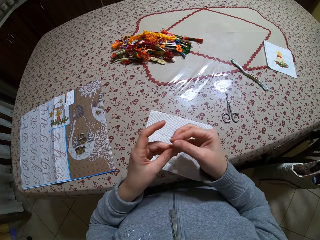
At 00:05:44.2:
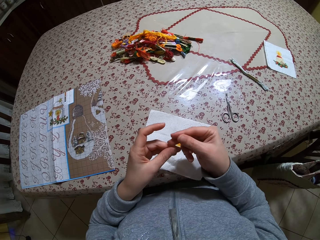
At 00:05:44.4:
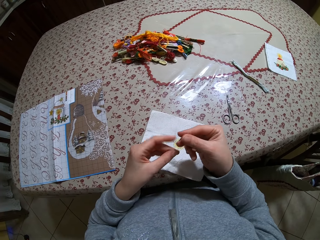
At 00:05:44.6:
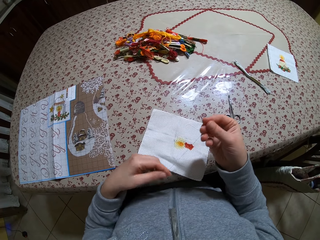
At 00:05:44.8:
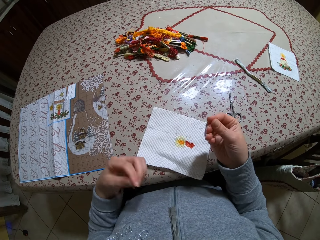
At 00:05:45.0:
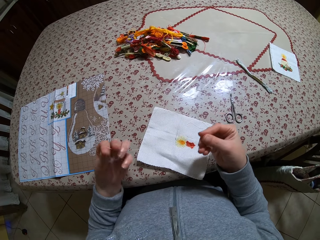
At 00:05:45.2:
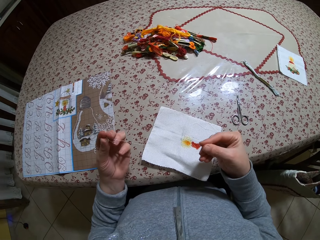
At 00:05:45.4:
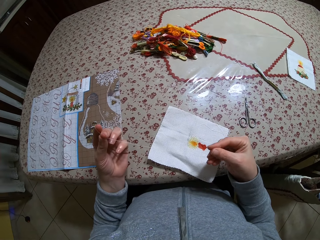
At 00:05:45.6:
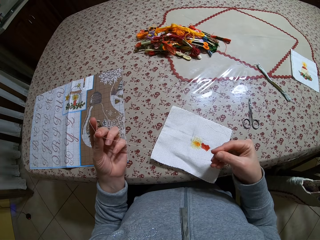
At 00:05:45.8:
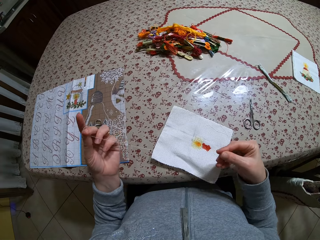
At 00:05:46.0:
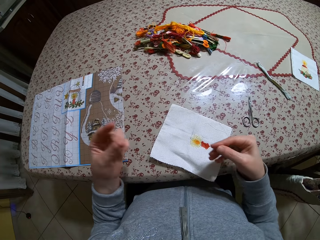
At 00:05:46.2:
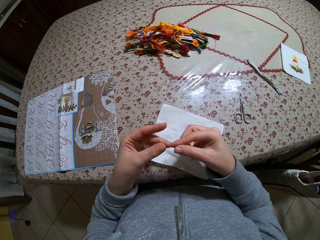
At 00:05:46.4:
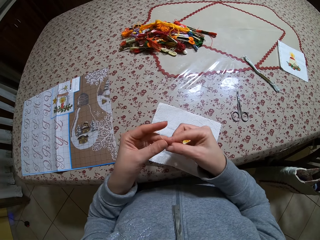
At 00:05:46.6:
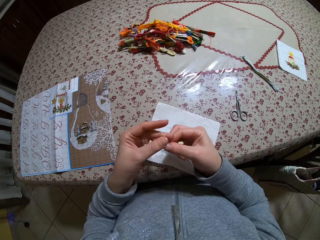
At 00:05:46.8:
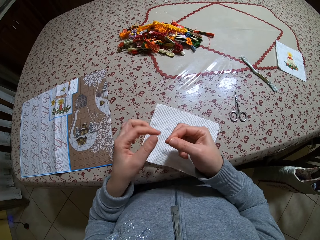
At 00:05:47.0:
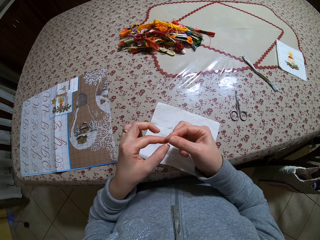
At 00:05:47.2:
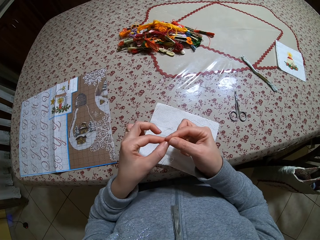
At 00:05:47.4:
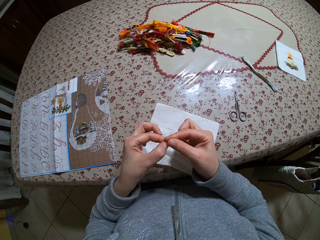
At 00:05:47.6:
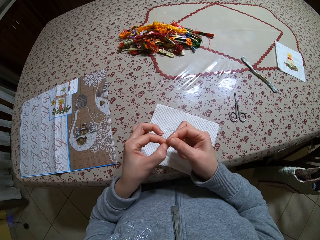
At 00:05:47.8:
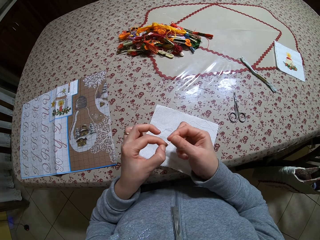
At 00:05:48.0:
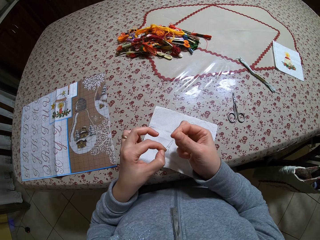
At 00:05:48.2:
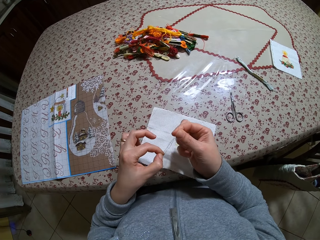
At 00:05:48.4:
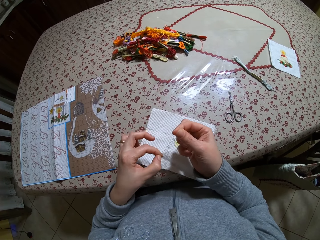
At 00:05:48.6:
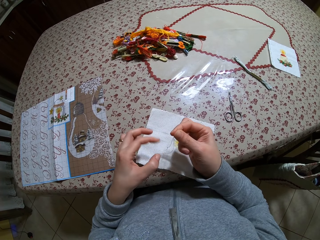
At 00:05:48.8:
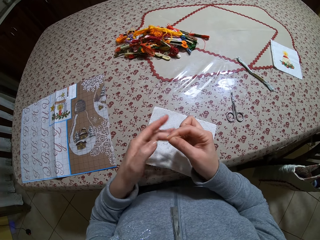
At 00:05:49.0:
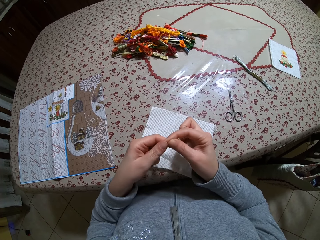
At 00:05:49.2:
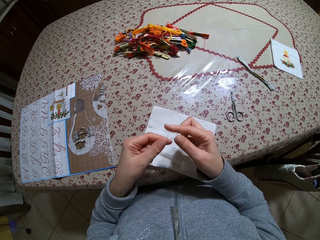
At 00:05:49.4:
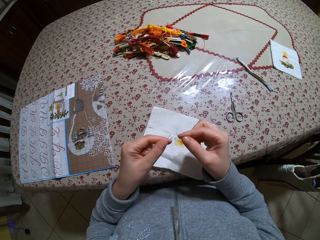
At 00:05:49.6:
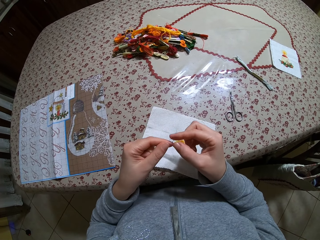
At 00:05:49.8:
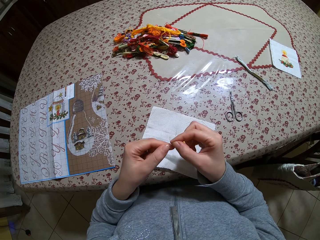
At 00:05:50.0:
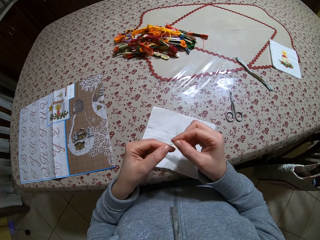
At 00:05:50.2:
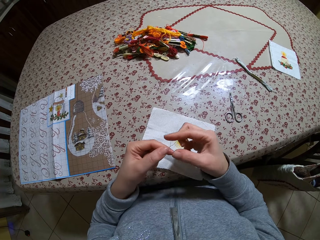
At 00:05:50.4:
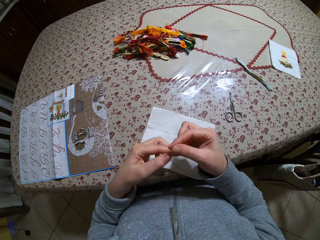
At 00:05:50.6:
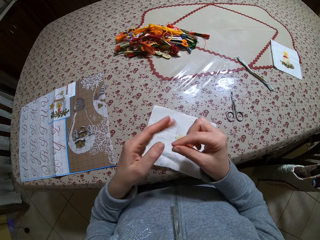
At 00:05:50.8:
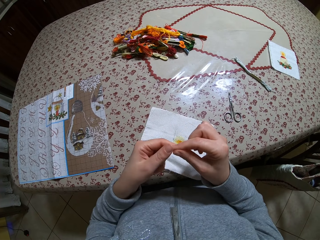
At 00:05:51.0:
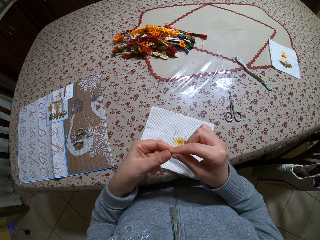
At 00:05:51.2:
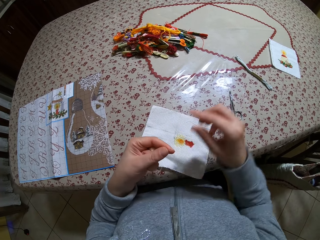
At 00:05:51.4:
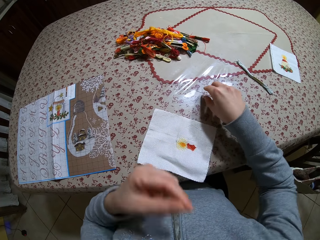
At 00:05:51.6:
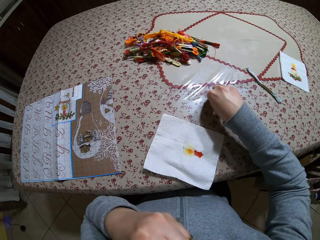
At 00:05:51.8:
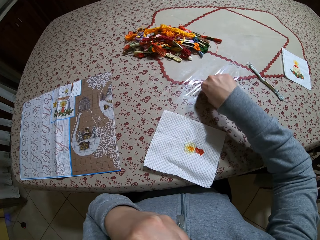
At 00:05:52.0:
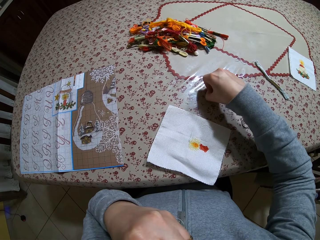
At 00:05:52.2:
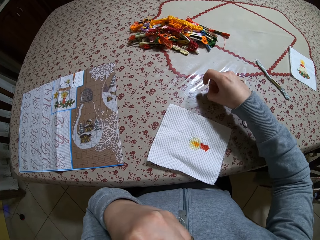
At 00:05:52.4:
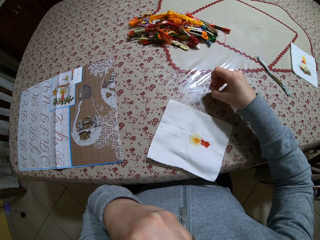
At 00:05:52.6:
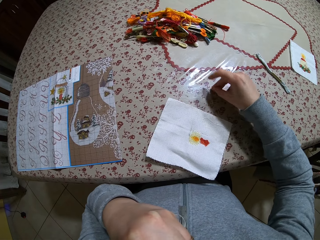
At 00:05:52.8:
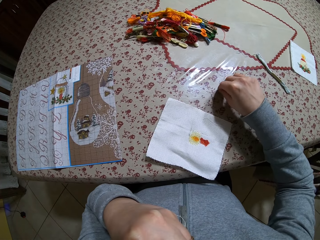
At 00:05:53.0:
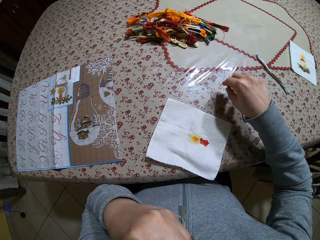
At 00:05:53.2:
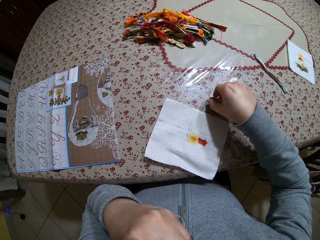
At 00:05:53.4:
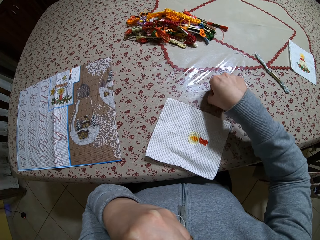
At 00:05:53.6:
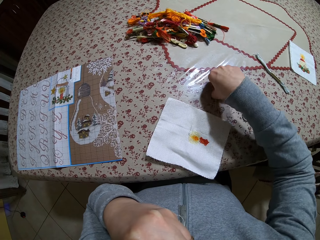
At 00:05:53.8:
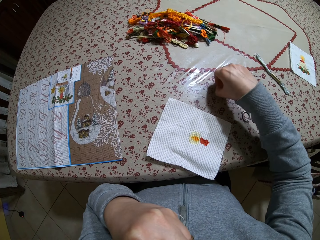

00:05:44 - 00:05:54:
The camera wearer stretches the string. She ties the string. She smoothens the thread with her mouth. She grabs the needle from the table with her right hand.

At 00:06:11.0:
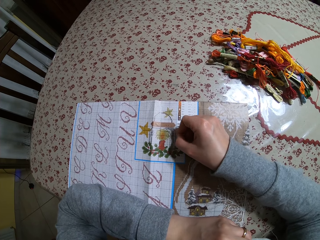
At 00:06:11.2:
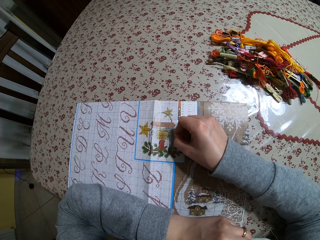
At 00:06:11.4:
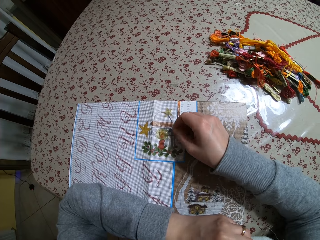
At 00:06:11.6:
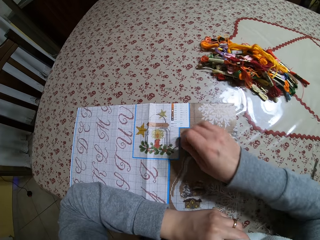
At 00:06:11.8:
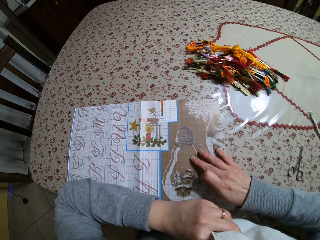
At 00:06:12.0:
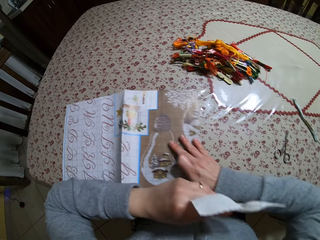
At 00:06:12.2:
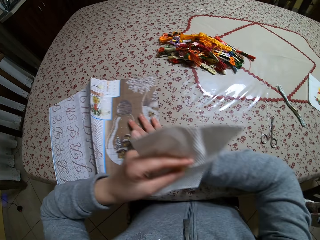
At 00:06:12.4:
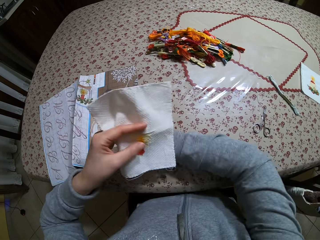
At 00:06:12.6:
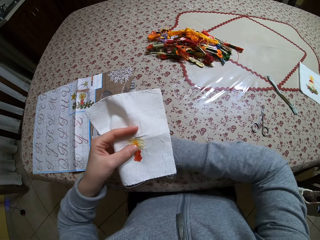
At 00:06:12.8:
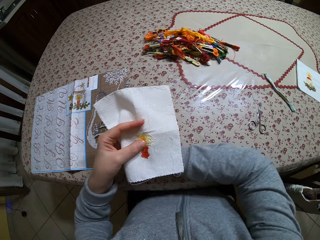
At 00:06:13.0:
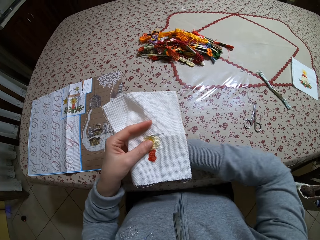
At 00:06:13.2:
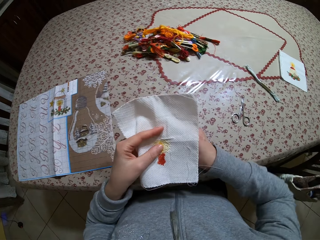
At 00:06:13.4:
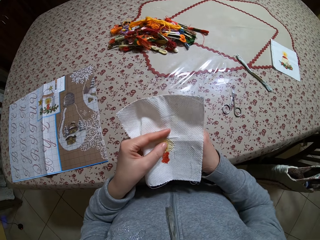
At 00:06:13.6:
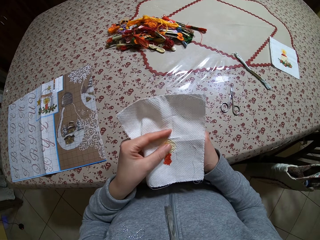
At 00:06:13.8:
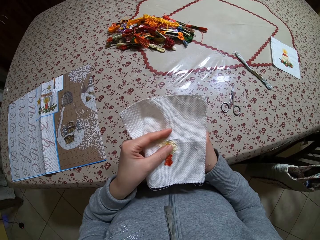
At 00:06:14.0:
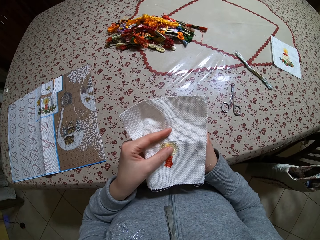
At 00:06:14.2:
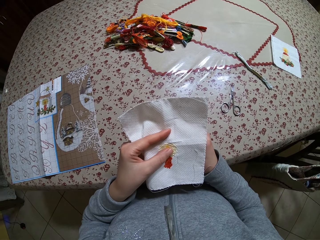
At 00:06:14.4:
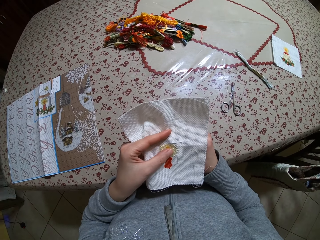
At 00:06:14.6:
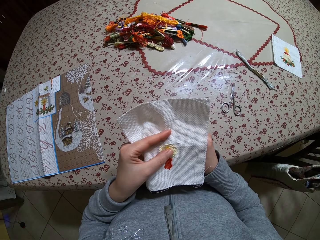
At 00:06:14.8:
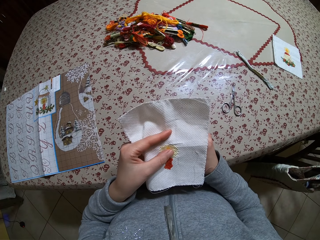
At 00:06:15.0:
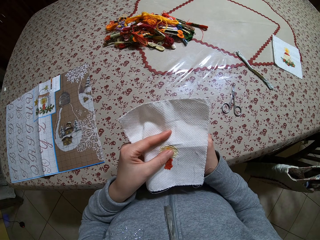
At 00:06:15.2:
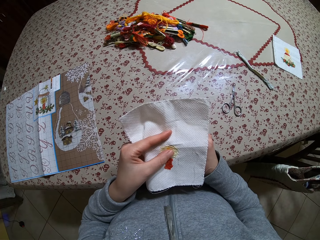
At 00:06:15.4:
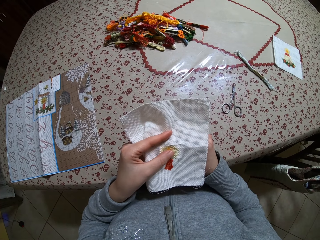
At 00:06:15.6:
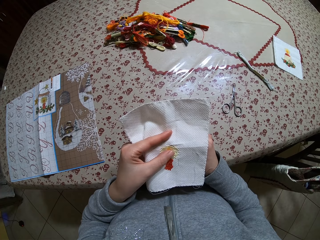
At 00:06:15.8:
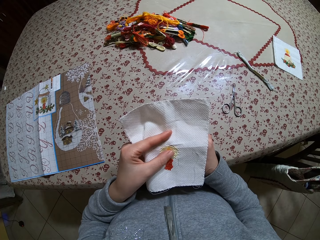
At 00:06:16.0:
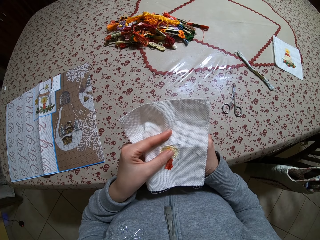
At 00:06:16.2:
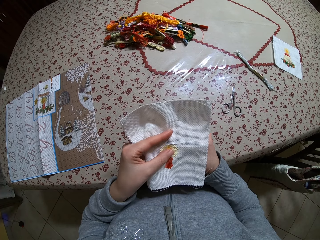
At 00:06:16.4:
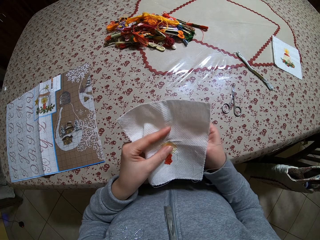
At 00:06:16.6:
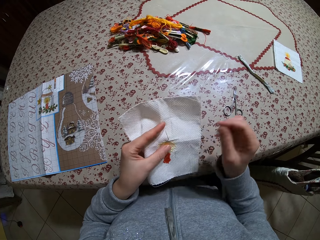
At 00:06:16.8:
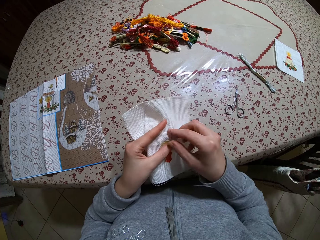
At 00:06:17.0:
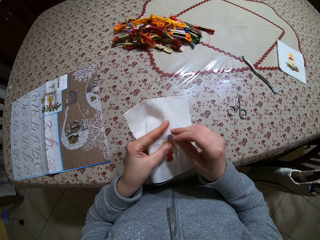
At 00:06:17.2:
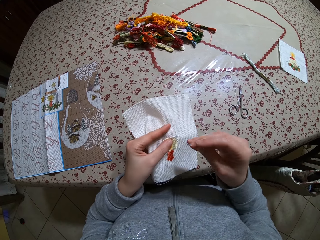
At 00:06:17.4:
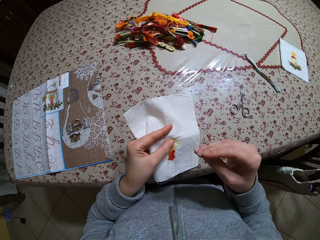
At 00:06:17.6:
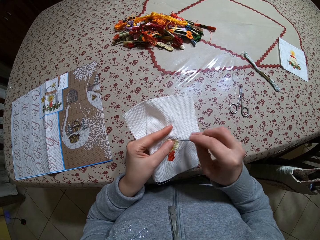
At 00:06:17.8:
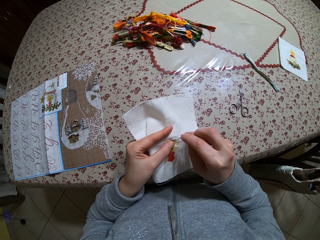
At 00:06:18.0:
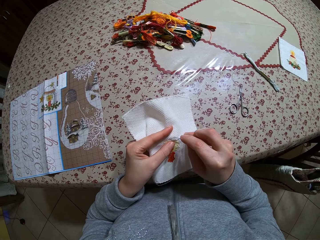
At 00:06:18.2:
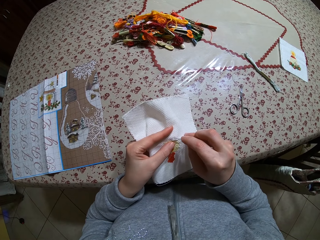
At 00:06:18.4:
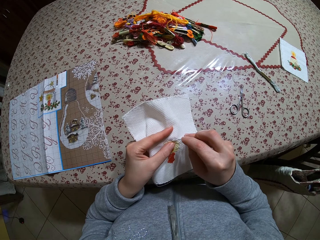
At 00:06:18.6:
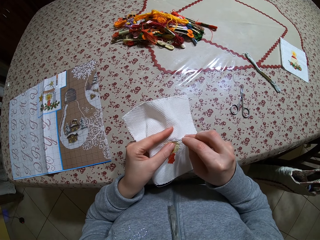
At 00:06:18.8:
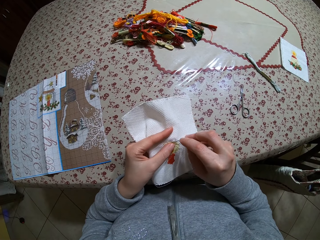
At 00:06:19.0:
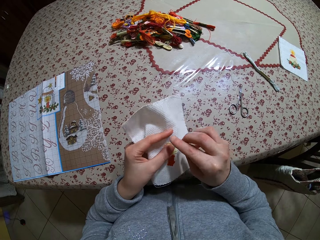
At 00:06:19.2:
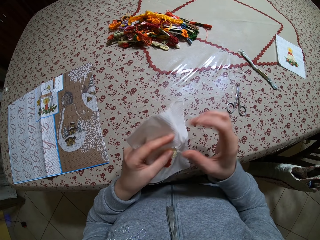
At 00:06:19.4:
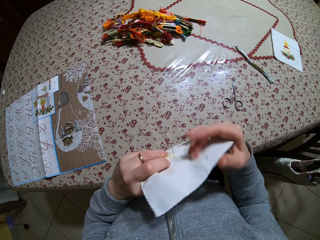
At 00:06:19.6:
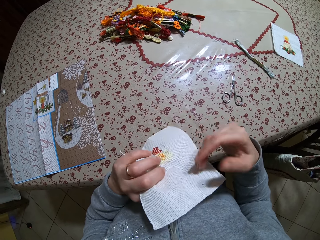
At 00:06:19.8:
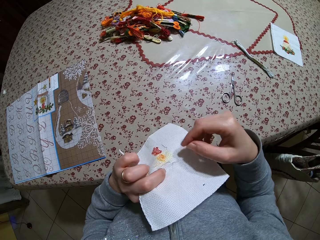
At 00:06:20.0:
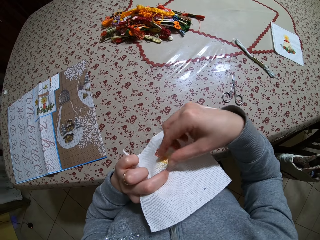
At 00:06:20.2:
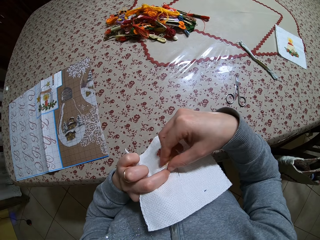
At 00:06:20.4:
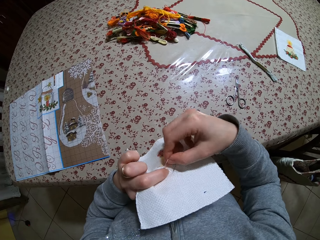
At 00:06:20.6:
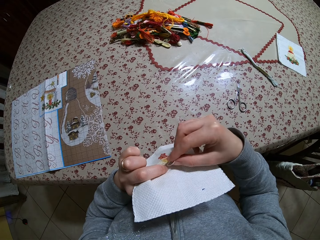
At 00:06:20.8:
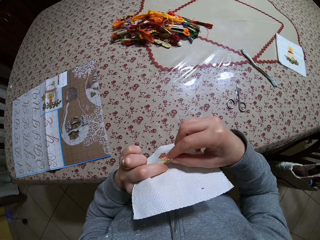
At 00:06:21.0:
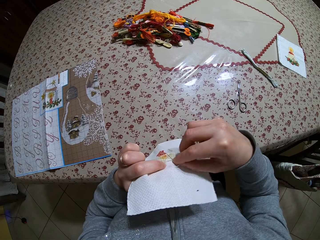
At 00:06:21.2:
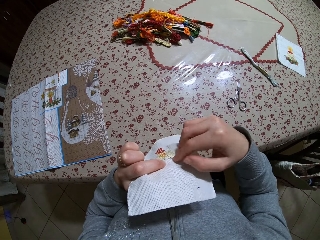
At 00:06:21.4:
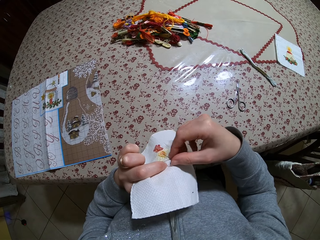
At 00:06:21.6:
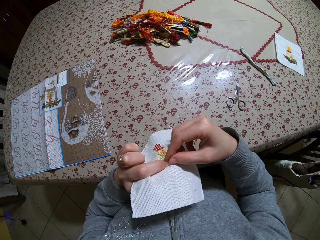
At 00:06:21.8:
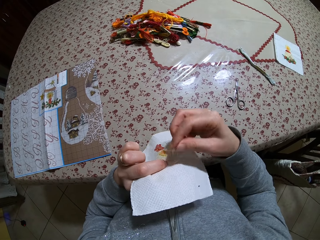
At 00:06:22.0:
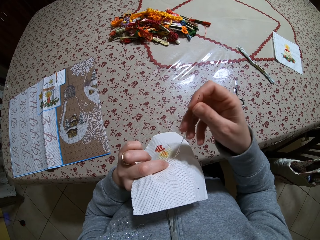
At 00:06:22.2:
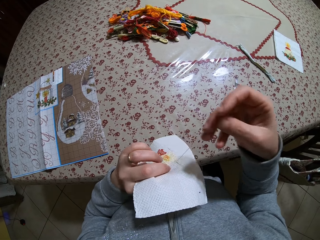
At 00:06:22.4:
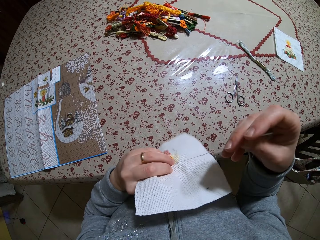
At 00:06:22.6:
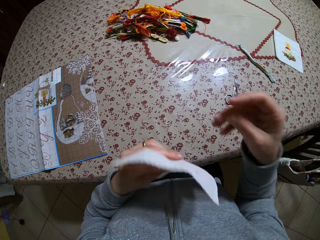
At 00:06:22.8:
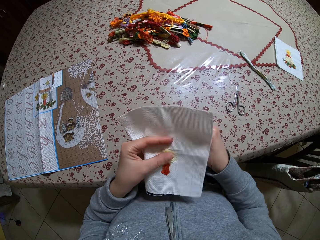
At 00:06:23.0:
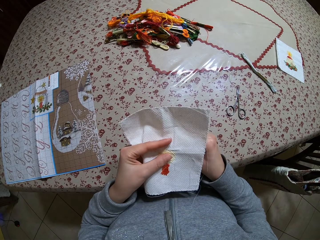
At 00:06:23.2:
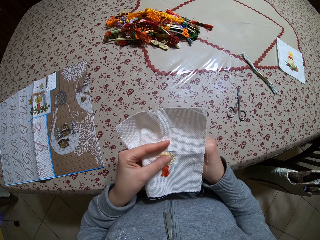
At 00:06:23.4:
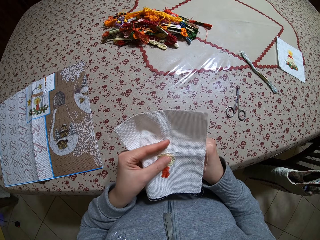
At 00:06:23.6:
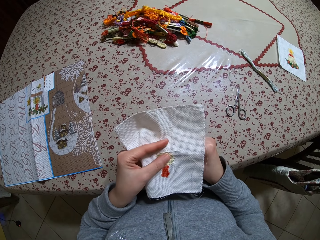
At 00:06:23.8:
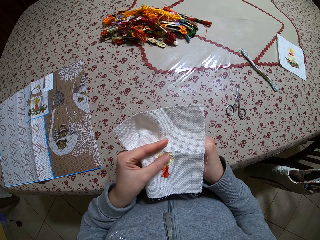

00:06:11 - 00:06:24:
The camera wearer moves the graphic paper on the table to the left with her right hand. She sews on the fabric piece with the threaded needle in her right hand. She turns the cloth.
